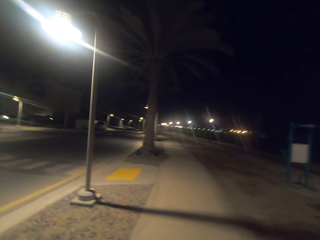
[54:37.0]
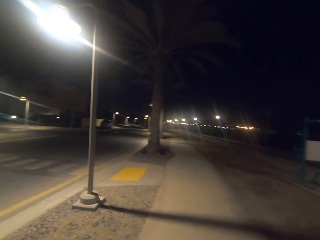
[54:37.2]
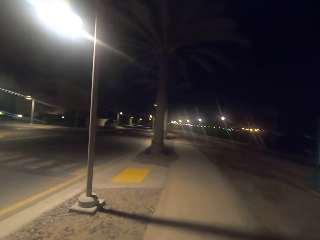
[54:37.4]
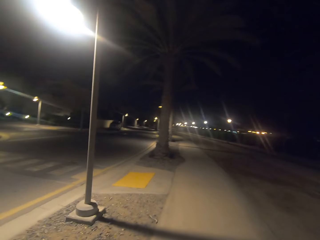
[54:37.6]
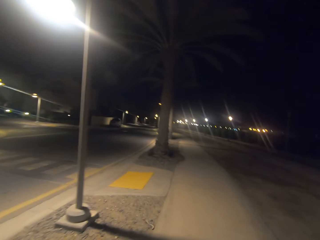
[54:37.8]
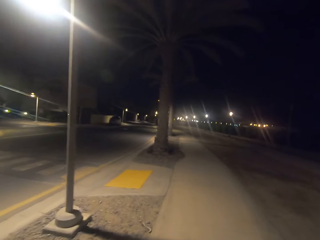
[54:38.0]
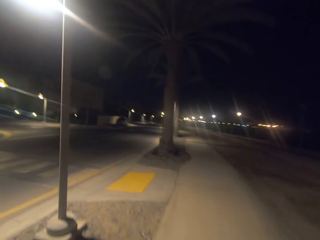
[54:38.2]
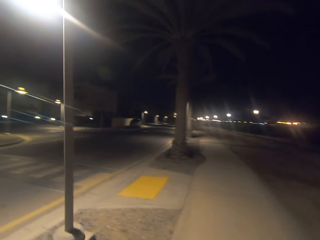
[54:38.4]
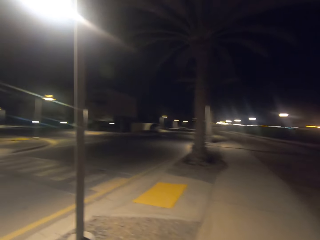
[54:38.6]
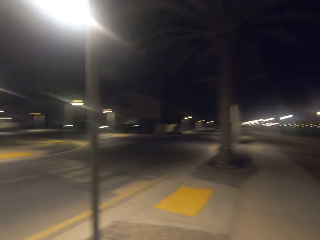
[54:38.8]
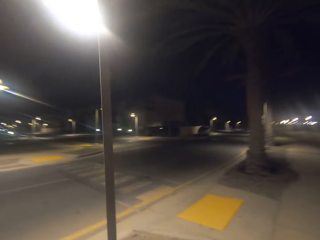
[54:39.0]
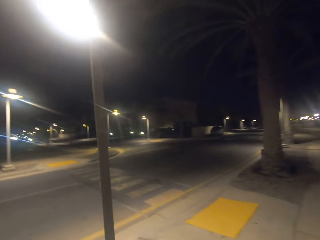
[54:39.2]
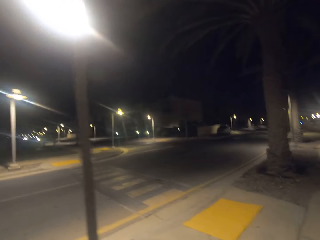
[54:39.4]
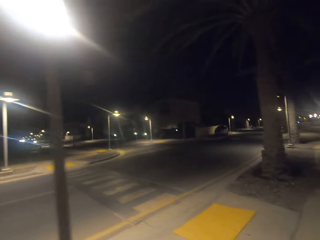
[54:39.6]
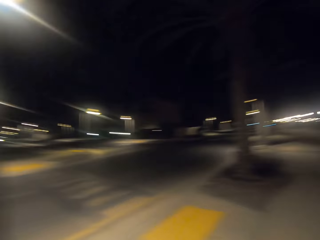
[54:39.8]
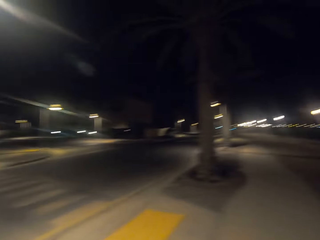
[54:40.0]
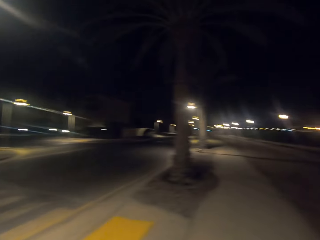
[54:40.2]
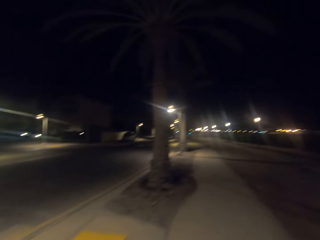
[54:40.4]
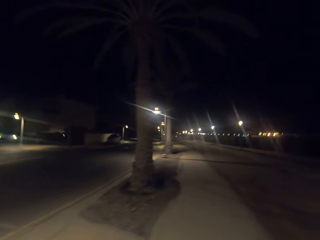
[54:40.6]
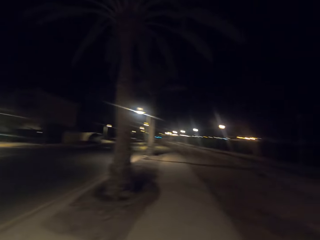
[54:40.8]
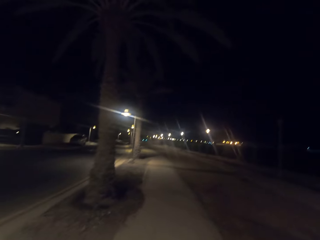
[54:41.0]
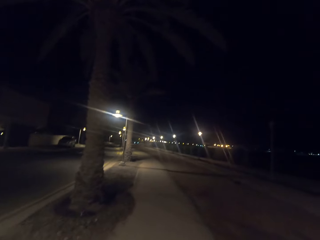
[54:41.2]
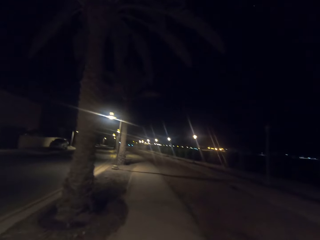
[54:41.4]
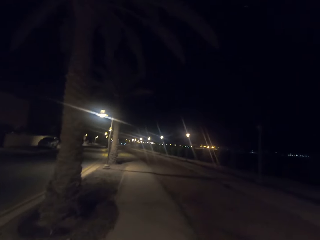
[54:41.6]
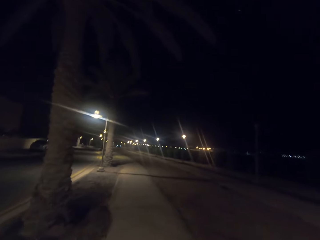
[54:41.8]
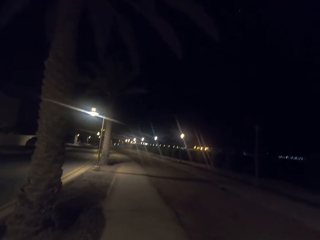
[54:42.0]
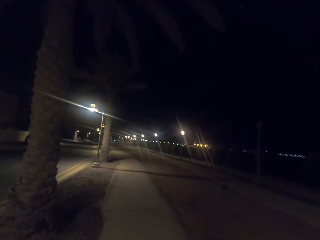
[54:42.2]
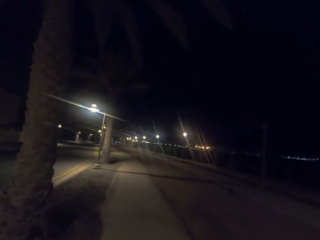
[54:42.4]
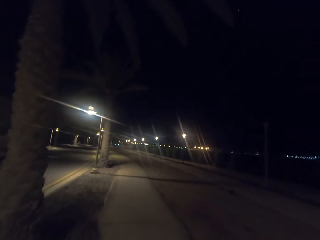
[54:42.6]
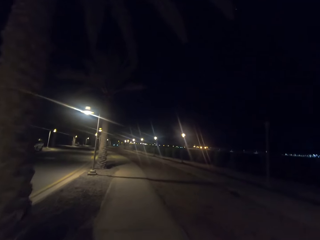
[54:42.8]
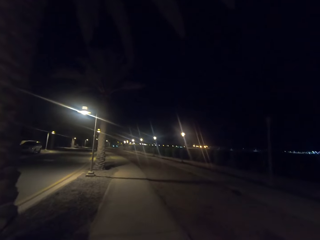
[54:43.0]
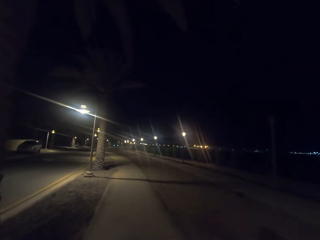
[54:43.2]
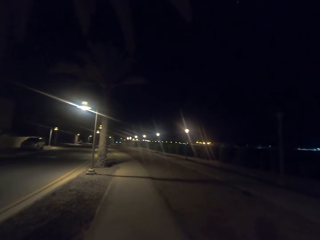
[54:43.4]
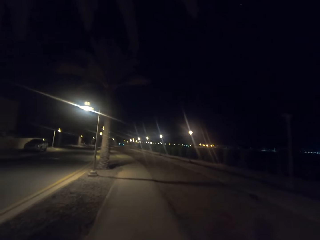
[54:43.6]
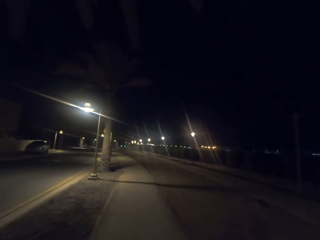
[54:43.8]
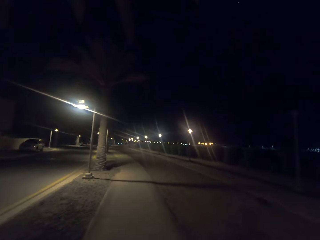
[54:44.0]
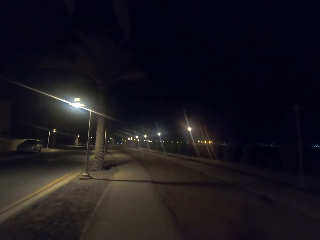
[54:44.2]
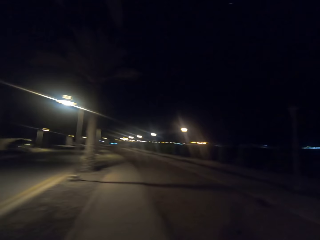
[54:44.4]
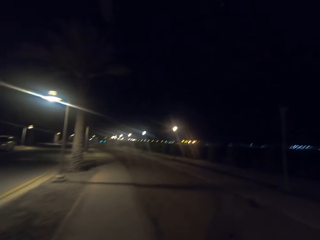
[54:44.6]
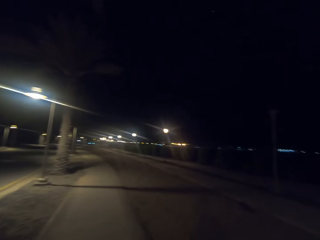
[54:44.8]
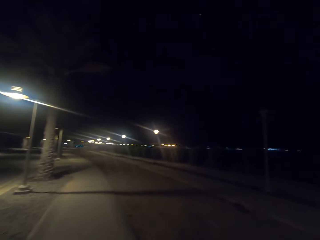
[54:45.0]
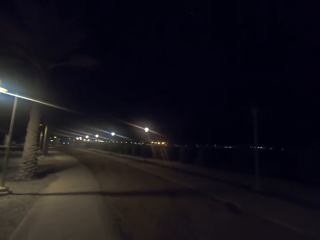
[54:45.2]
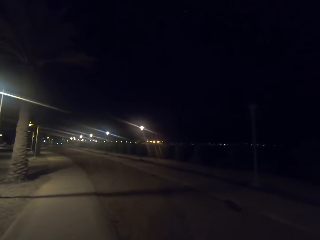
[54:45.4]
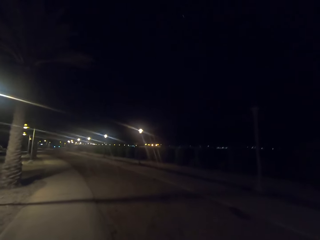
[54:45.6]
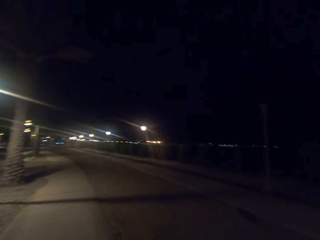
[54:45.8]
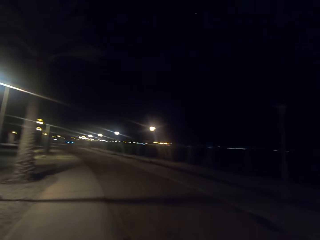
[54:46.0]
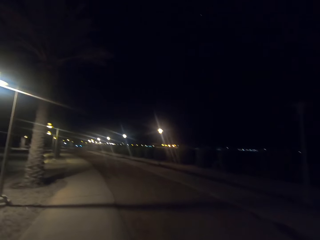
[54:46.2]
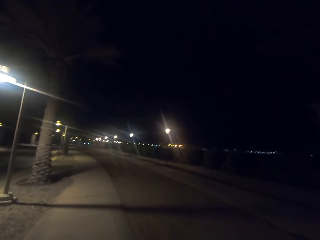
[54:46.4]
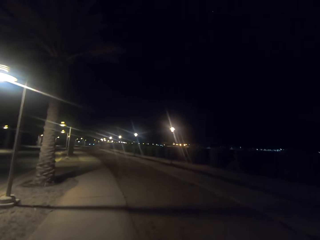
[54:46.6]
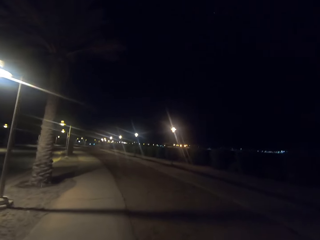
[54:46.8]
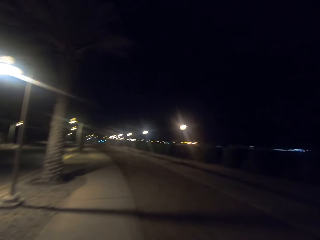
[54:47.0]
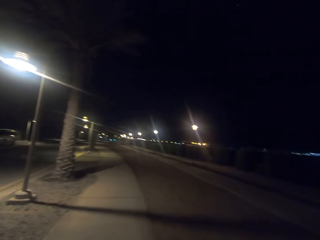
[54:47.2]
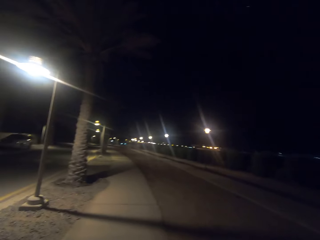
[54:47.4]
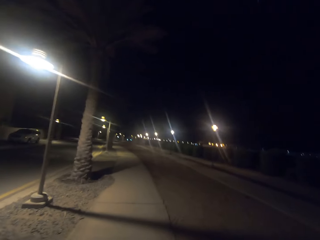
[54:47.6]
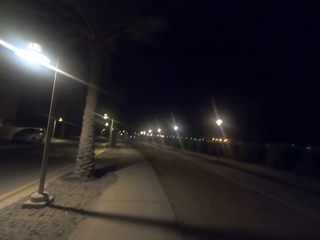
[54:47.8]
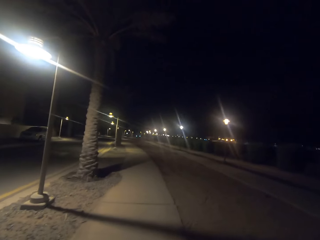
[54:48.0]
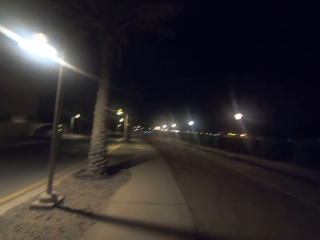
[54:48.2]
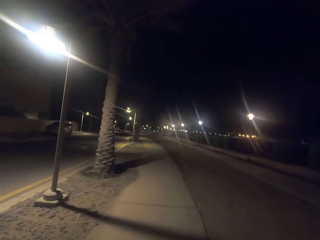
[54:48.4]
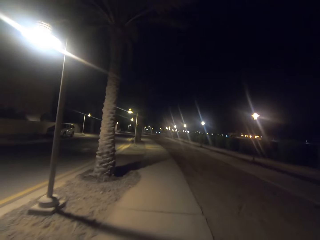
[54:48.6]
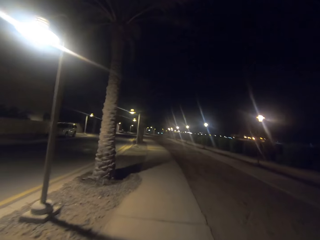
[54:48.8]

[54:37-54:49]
The camera wearer walks on the footpath. They look around.

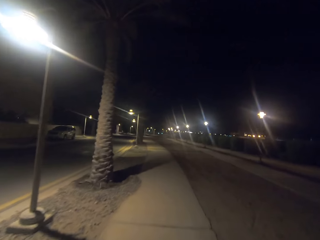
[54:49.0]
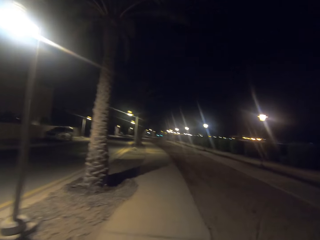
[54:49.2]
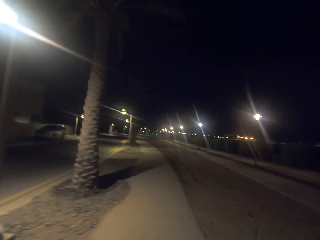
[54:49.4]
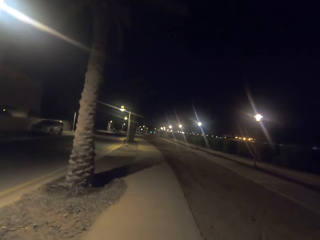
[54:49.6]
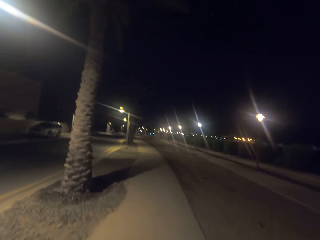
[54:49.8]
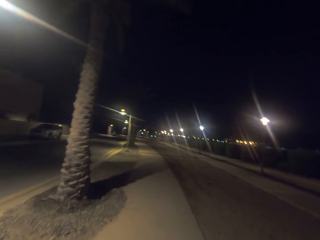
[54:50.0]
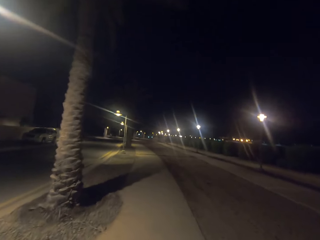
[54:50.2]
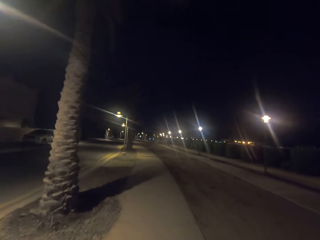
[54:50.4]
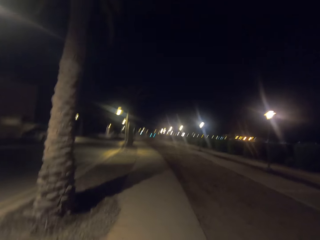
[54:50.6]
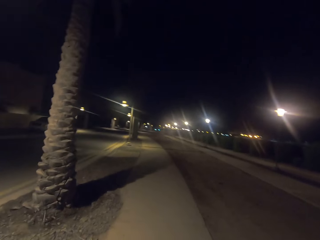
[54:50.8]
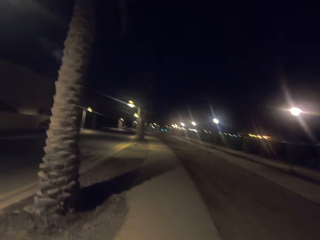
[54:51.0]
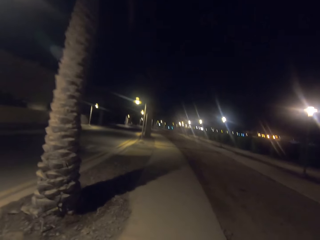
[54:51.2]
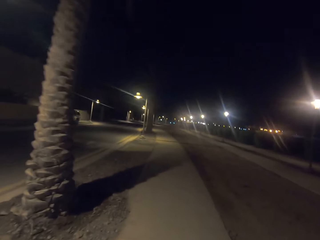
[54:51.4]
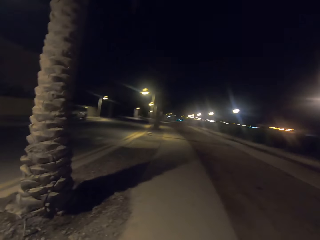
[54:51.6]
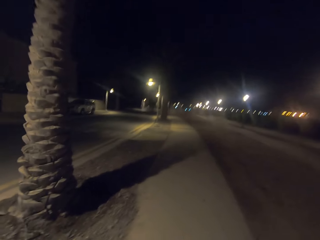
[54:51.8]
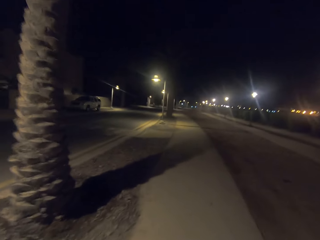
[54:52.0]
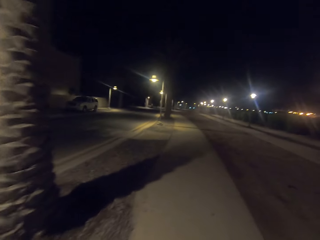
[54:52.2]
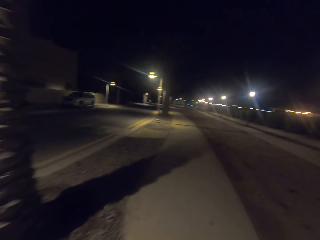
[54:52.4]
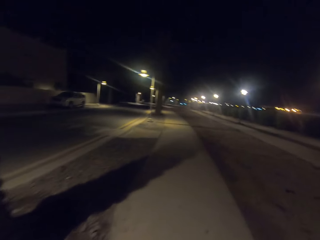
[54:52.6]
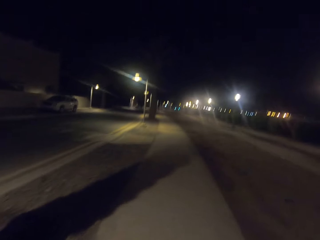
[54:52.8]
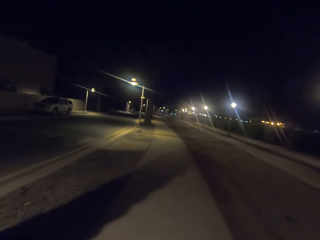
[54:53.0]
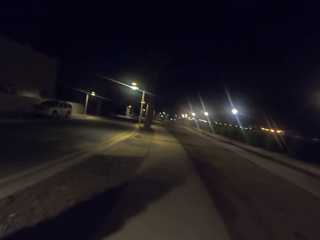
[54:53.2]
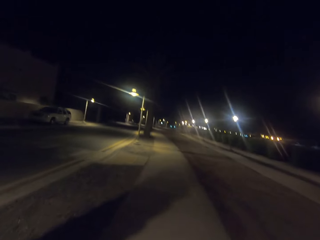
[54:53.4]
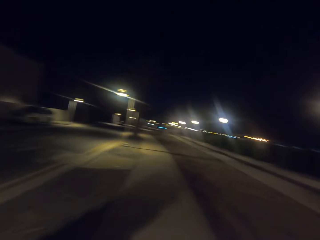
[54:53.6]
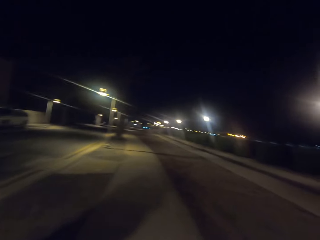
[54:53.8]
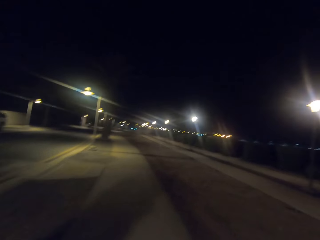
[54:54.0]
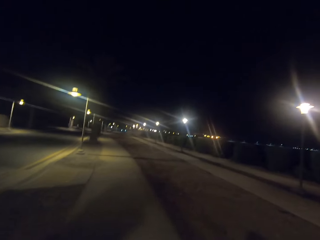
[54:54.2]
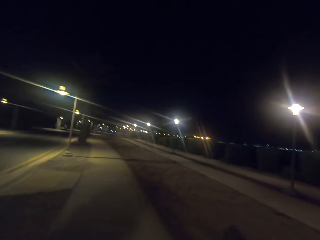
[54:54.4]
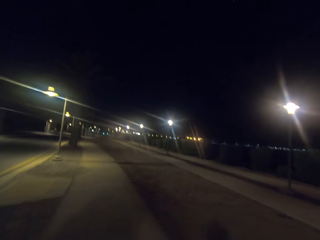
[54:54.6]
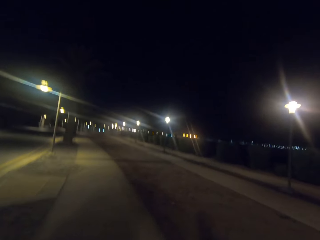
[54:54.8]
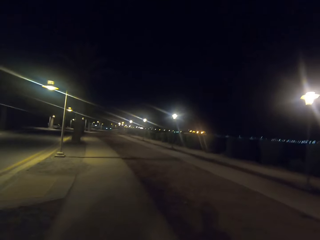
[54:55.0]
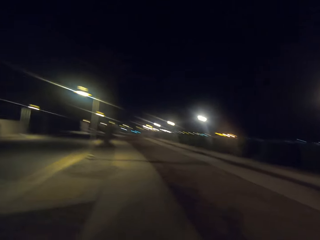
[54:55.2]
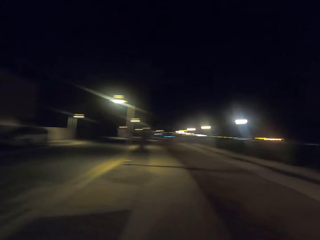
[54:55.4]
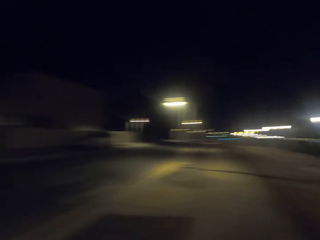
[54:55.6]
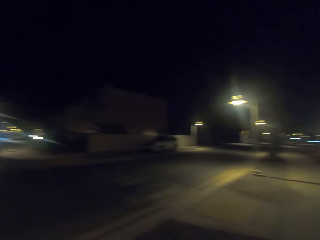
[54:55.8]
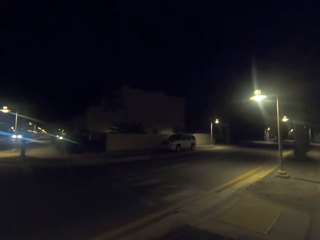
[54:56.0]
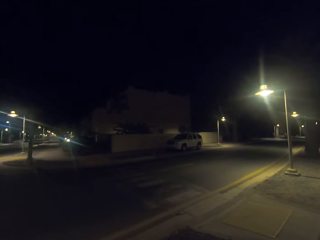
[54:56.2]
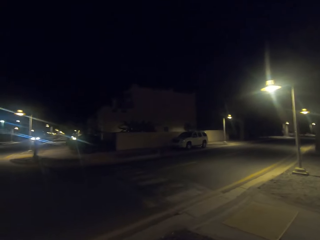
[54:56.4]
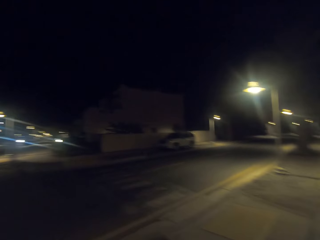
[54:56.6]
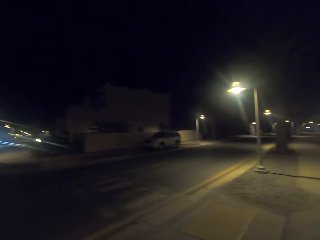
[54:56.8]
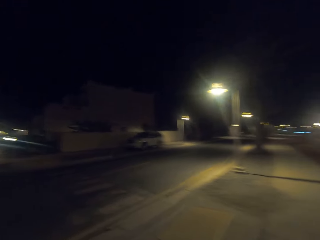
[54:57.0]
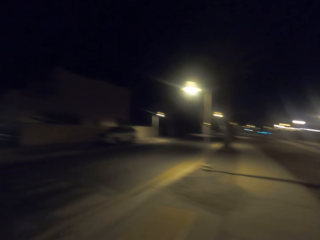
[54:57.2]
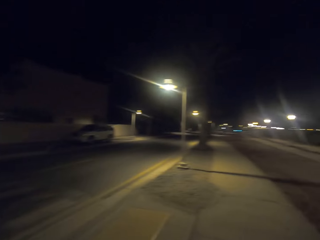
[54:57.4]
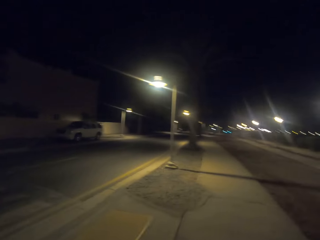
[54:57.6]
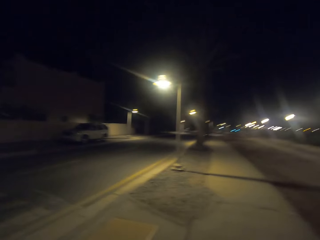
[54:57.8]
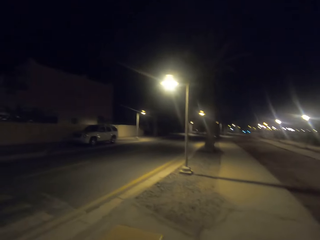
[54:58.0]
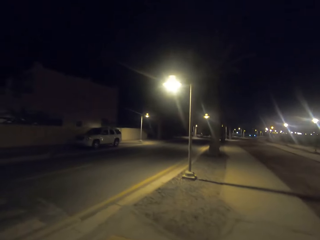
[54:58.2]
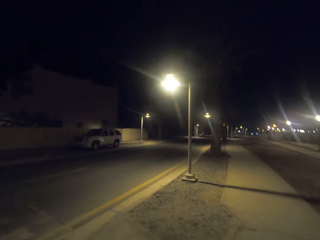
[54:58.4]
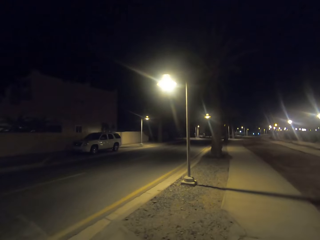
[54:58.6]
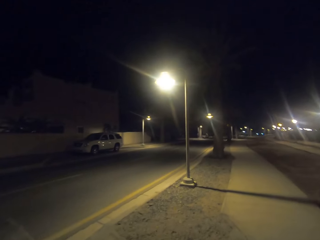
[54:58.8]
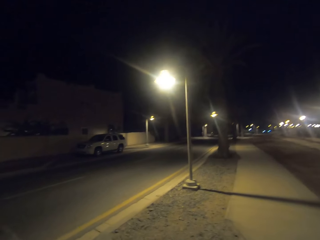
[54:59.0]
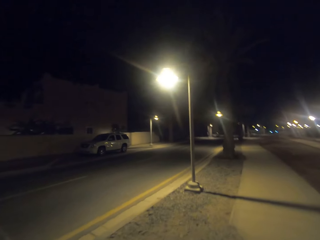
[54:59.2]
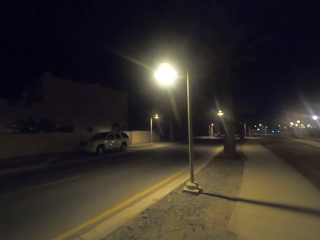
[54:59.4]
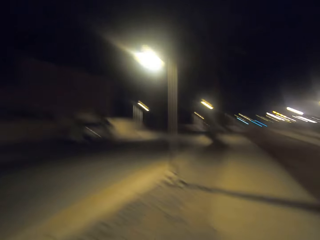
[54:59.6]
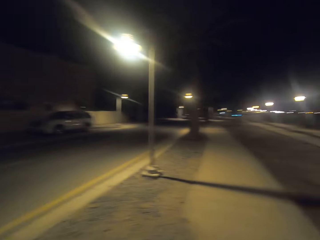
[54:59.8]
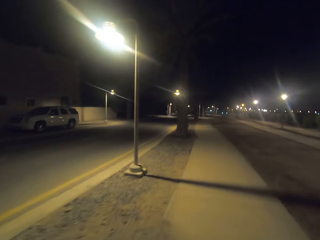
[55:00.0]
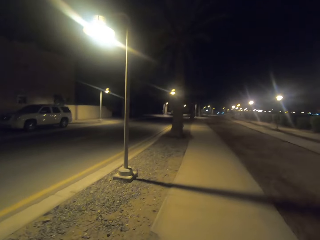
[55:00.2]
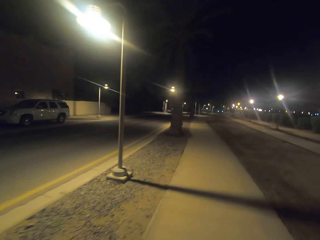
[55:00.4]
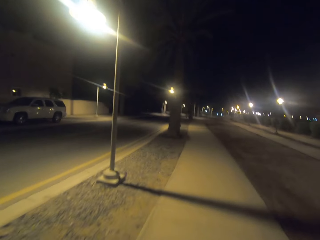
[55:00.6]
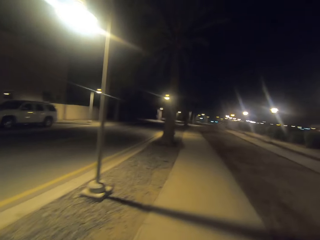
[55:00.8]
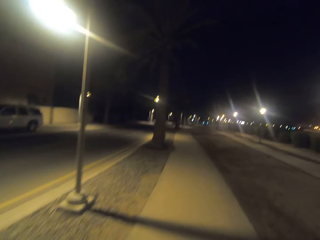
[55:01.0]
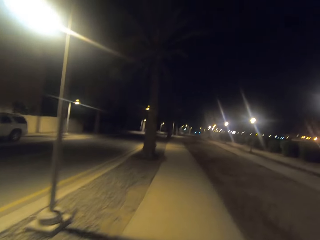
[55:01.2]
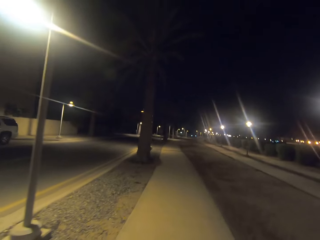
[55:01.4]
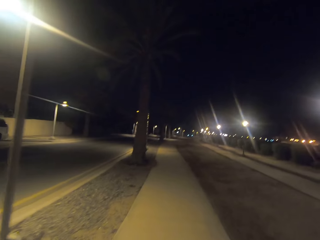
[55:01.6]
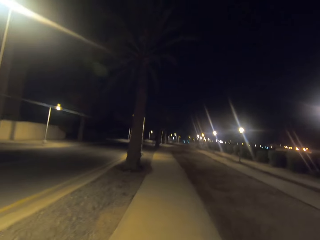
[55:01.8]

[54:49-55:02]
The camera wearer looks around.
